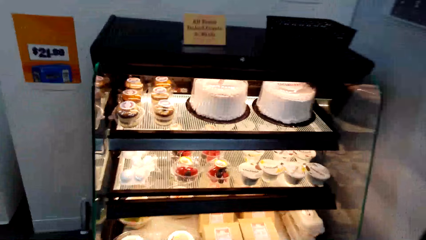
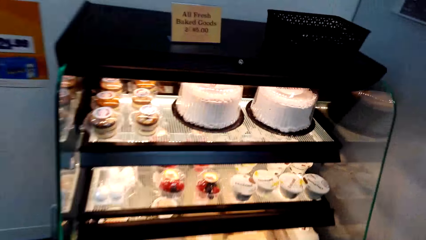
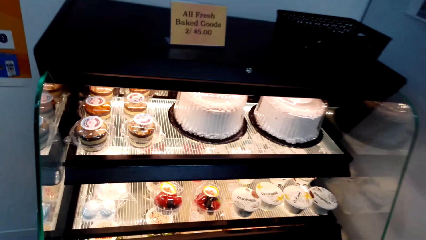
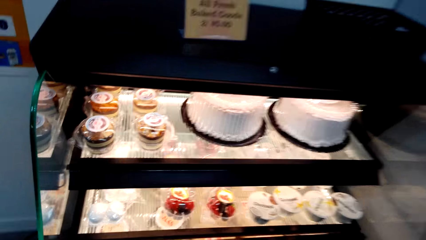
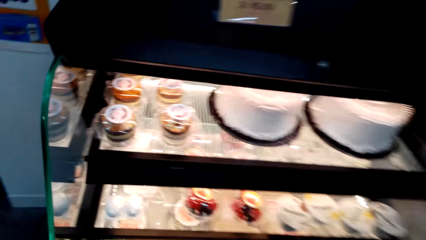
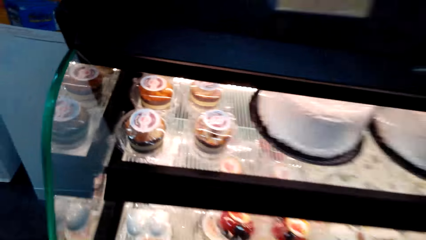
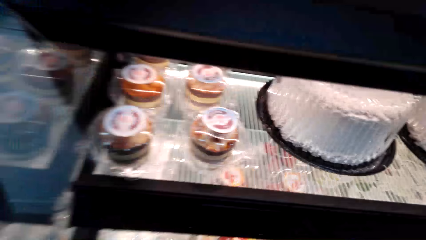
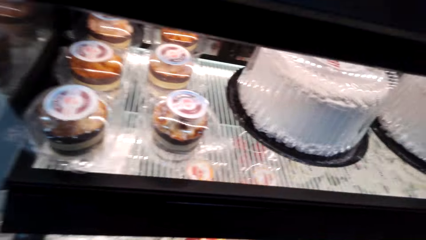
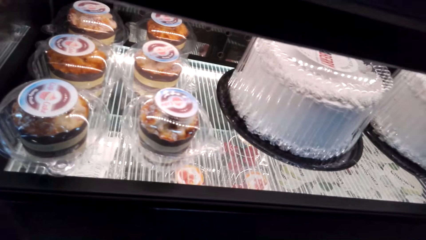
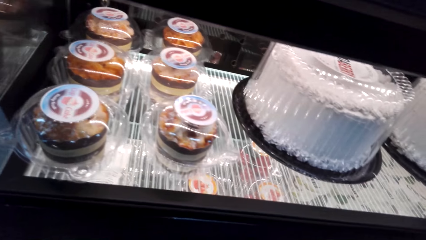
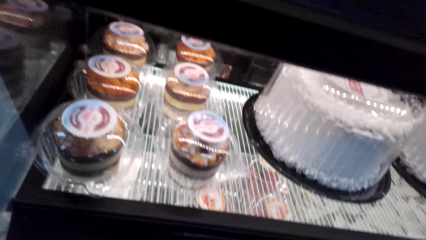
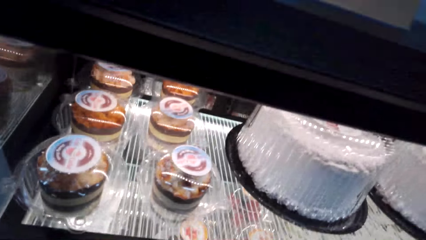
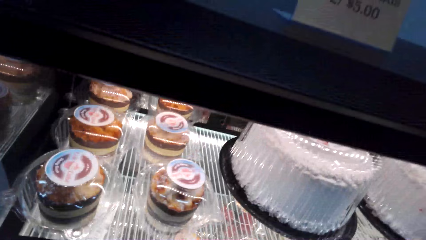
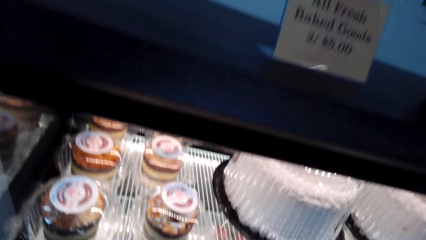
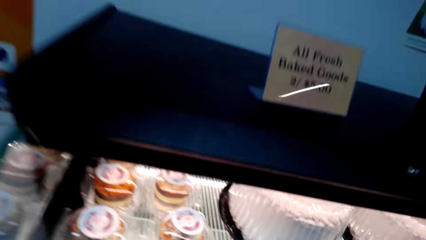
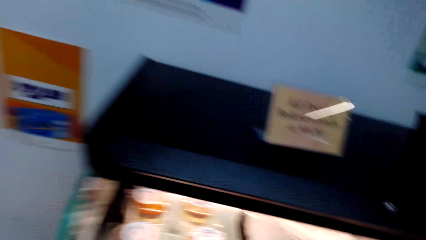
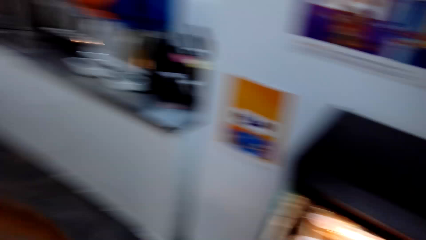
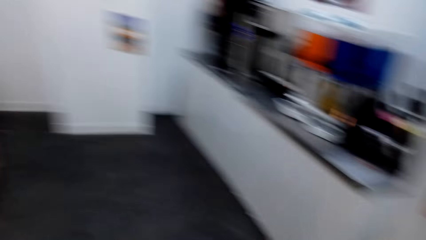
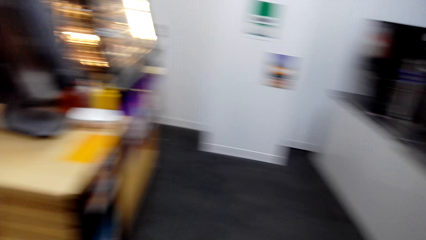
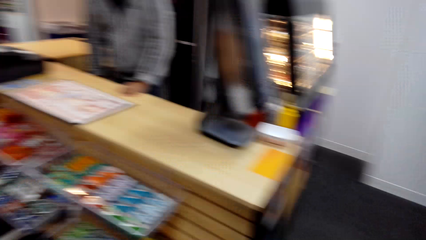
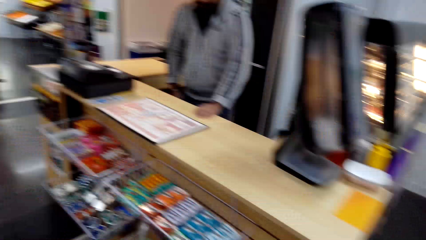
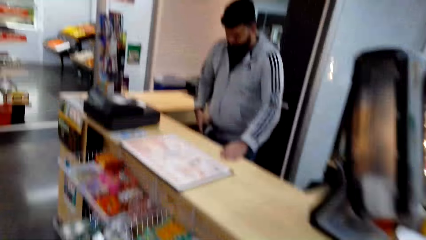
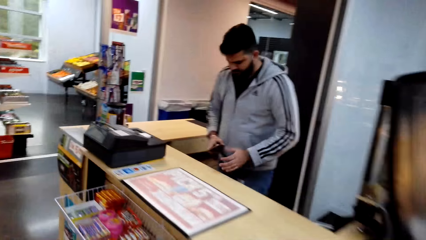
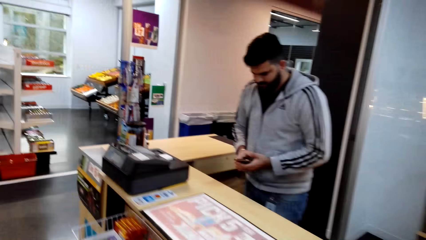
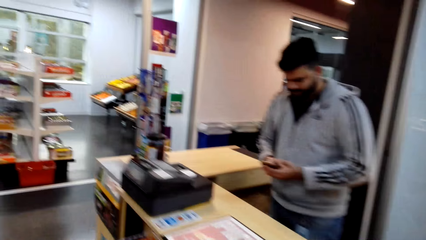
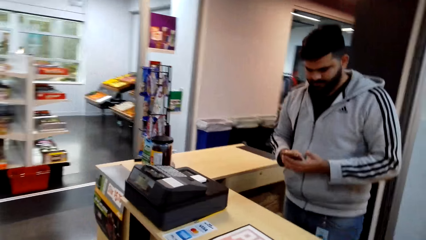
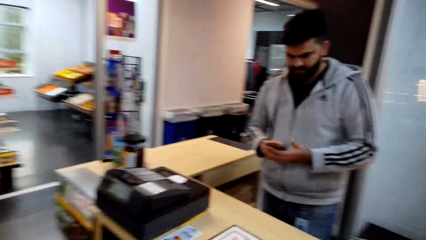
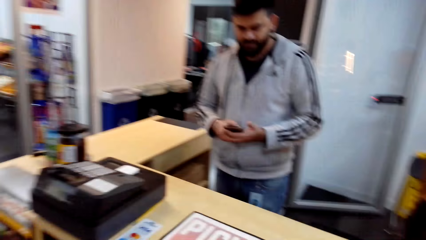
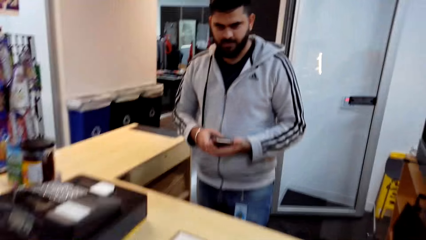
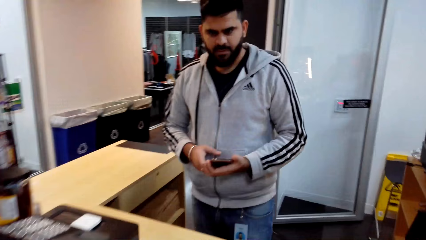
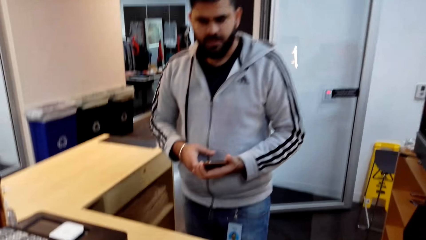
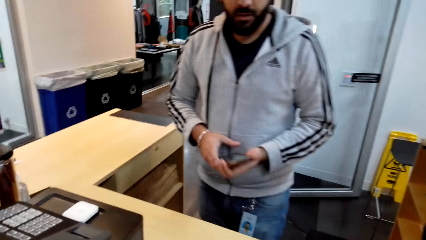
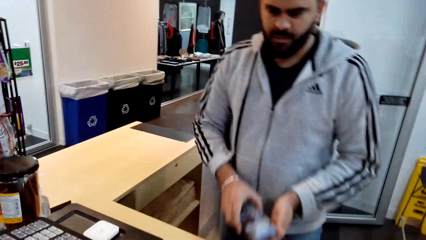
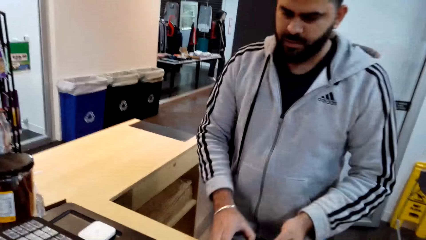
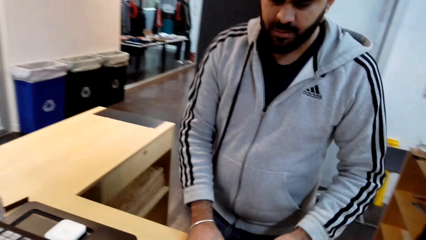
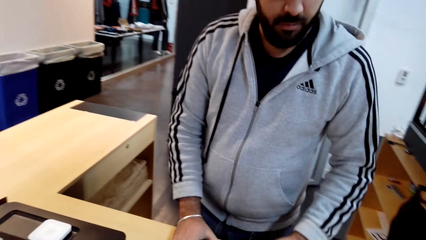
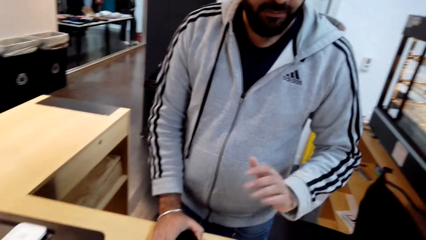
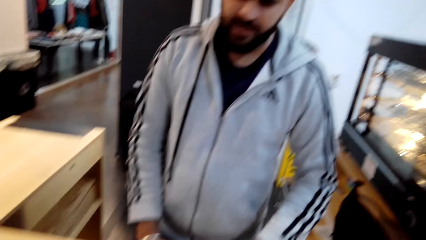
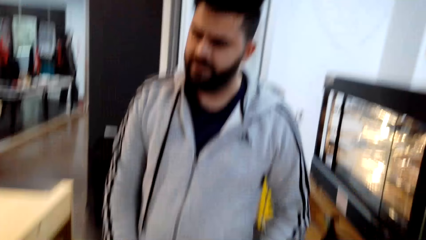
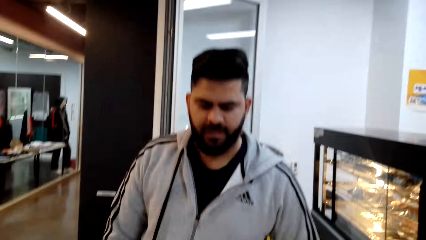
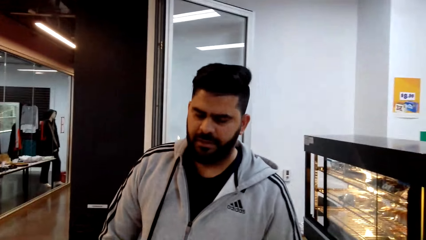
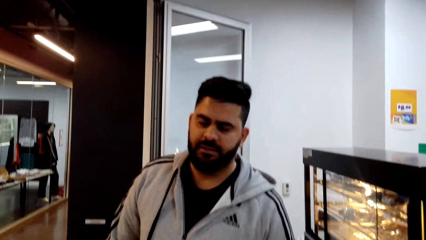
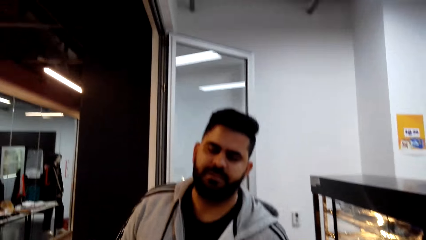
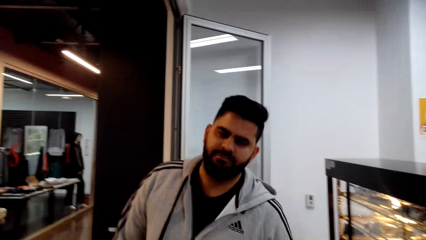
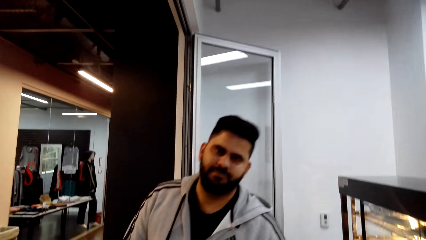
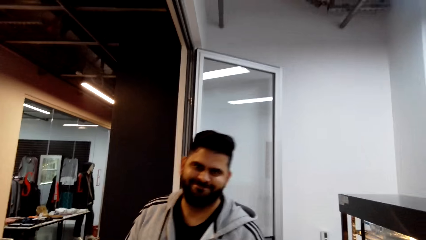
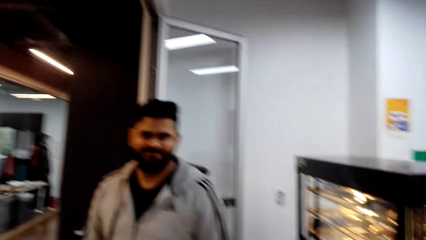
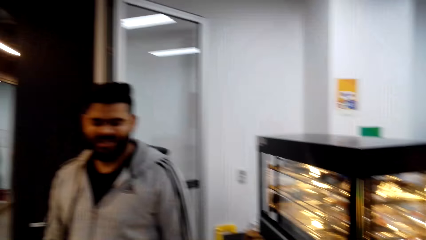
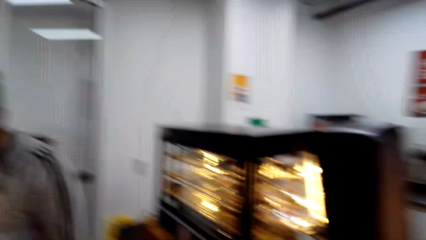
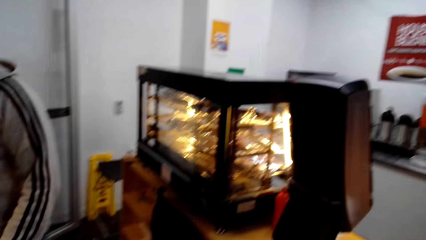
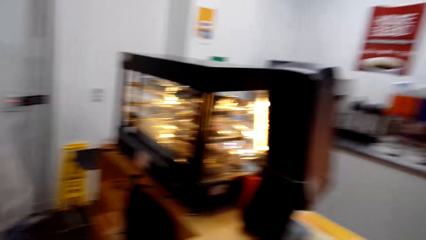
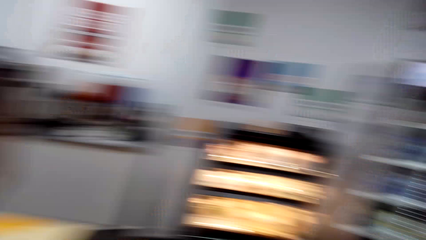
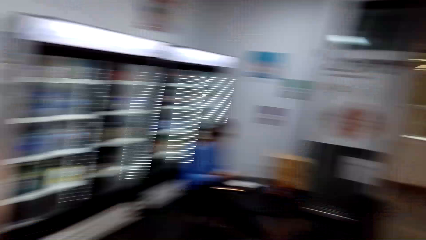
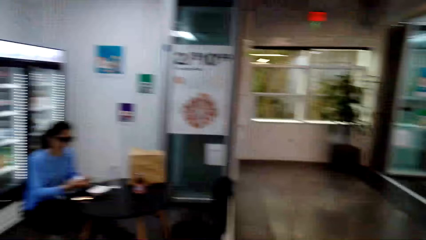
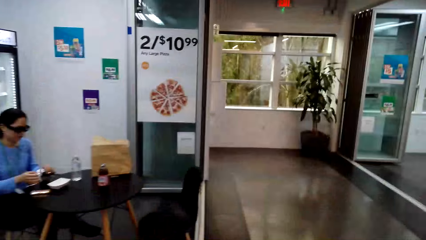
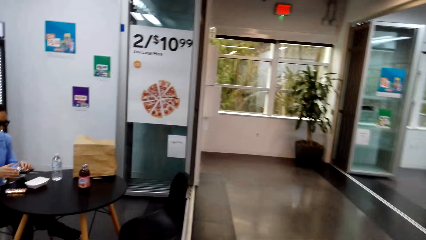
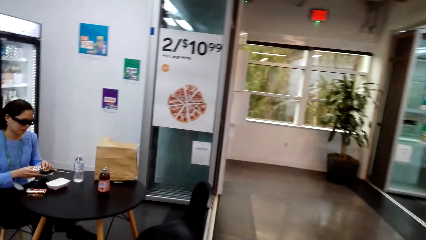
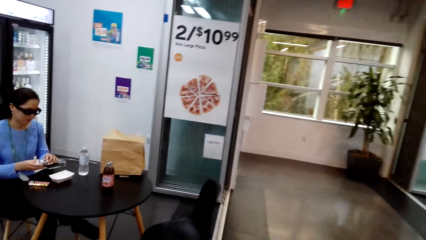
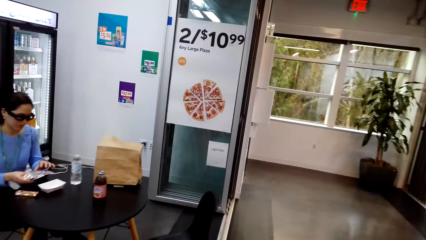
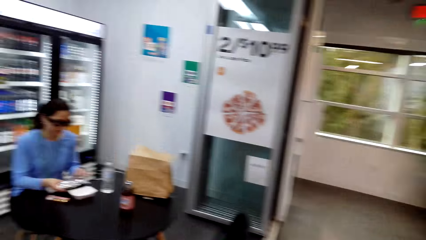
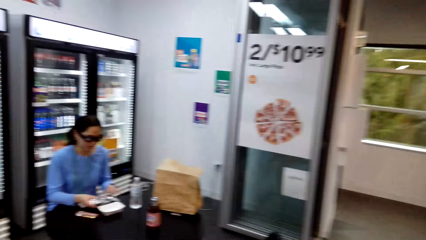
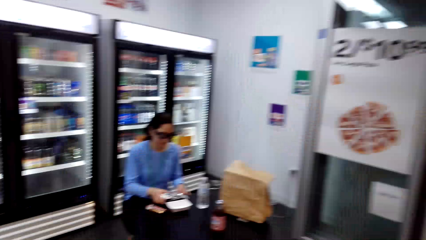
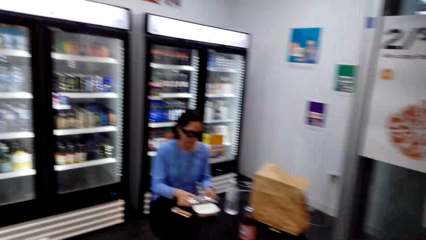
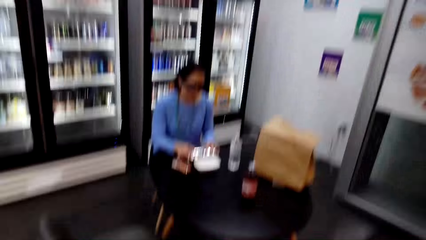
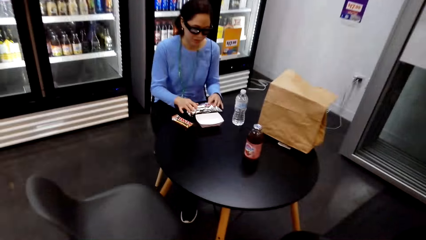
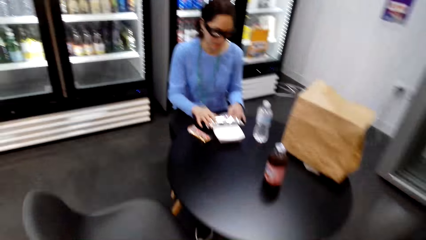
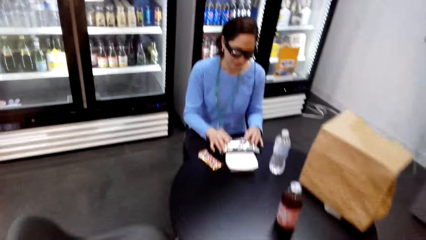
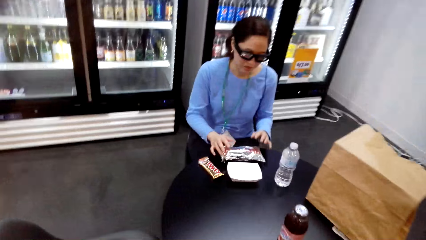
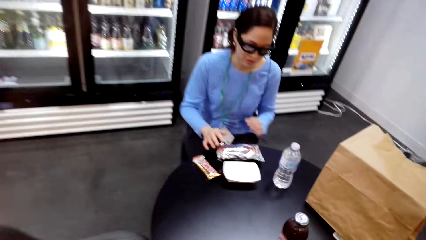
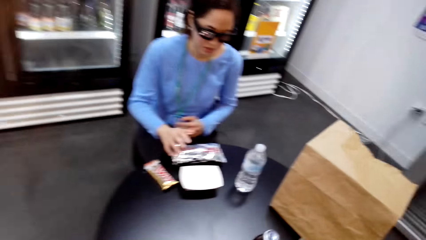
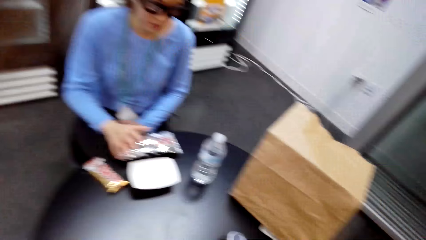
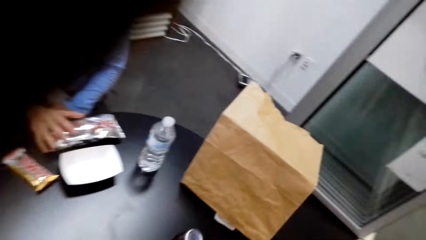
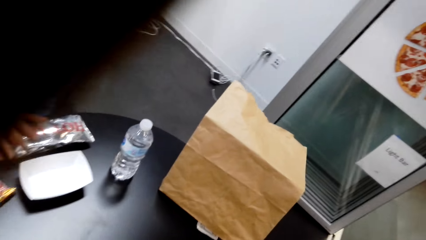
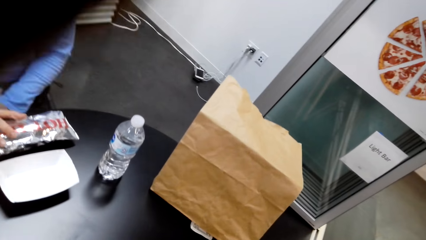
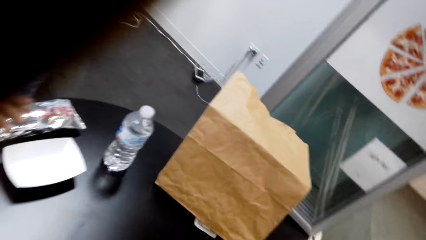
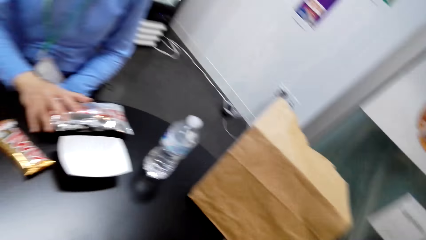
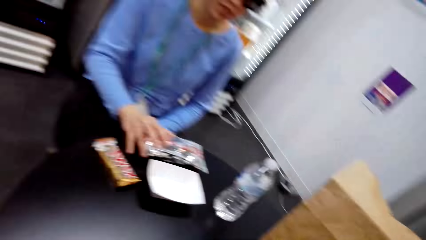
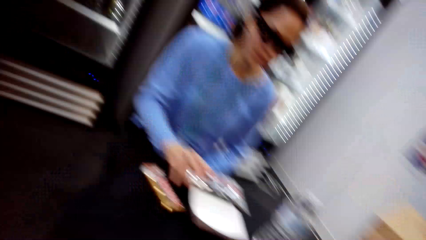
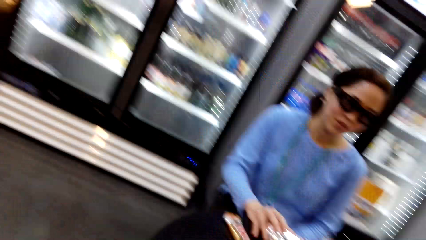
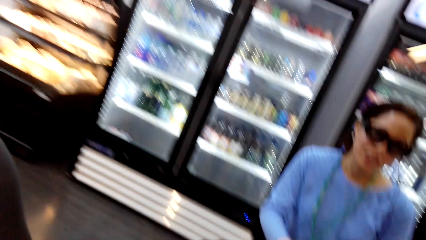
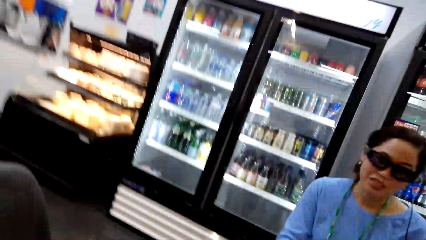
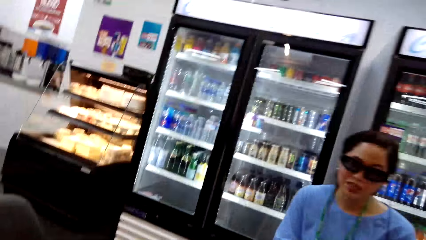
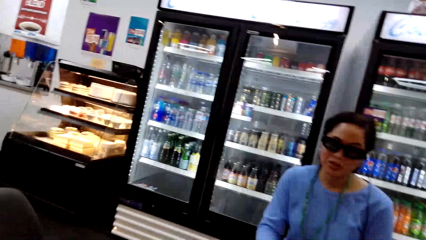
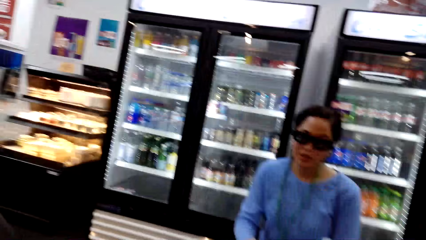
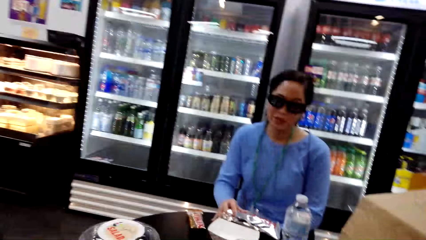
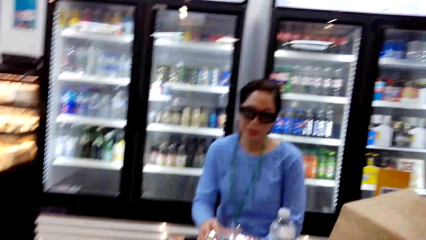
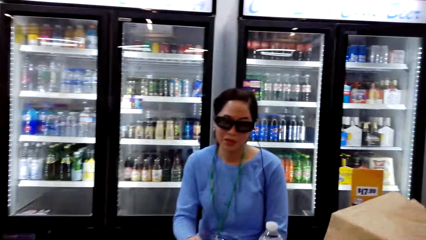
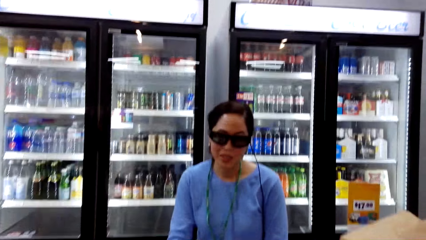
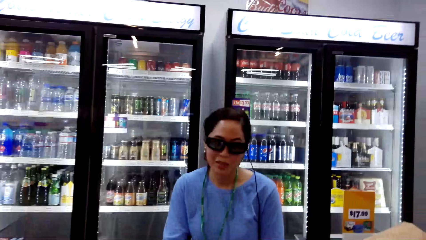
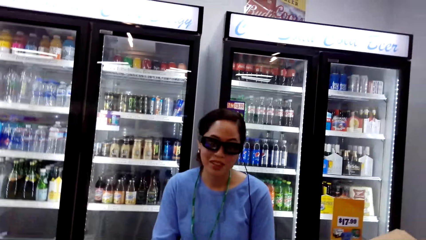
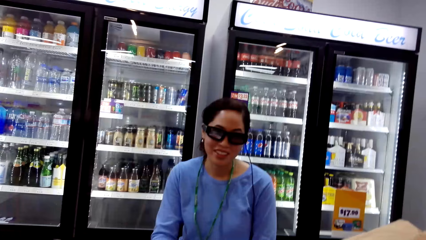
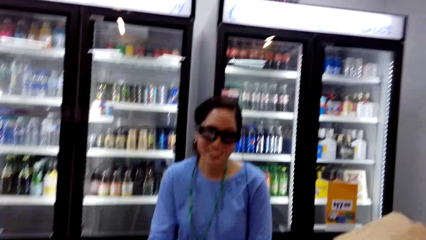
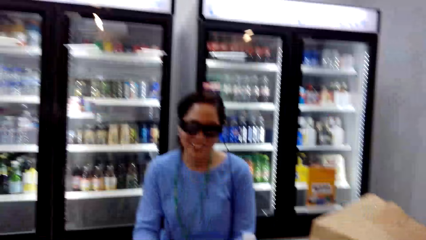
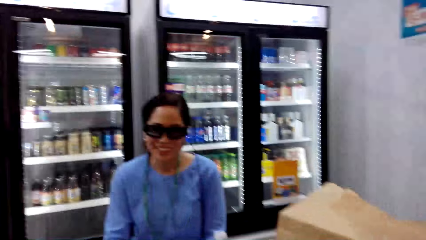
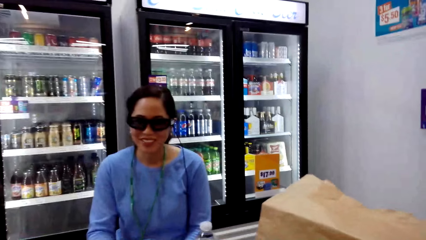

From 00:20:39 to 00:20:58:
The camera wearer looks at the cake. They sit down. They dialog with a woman.
